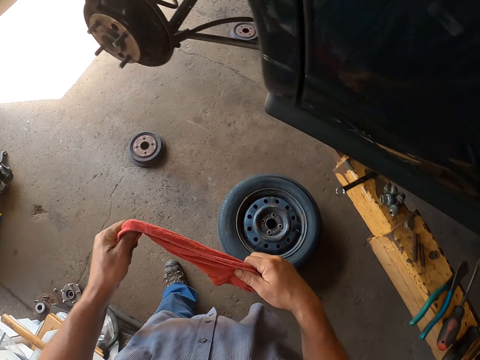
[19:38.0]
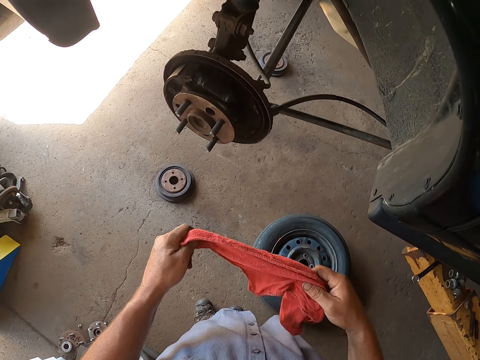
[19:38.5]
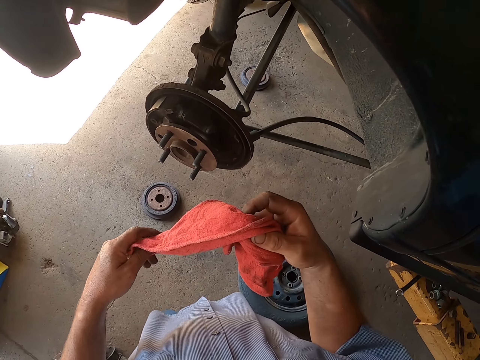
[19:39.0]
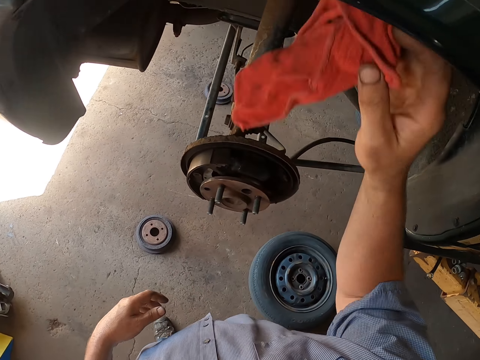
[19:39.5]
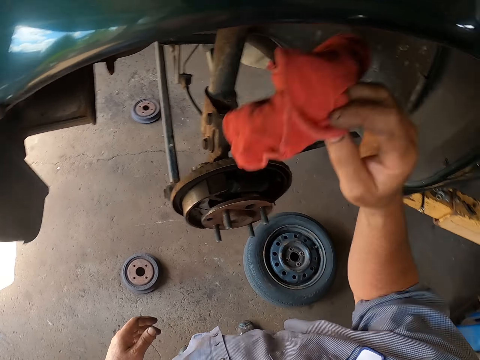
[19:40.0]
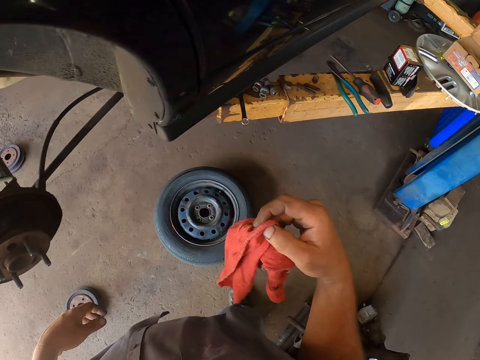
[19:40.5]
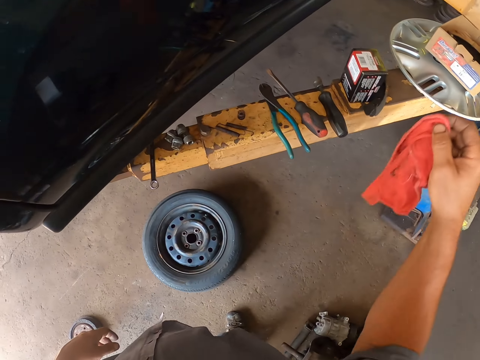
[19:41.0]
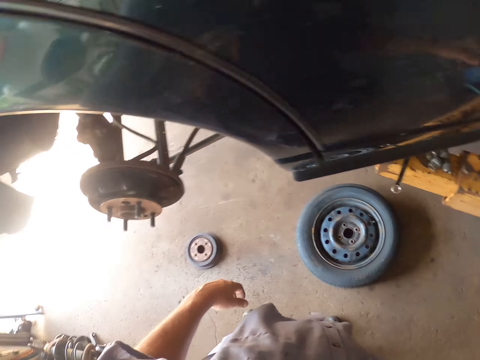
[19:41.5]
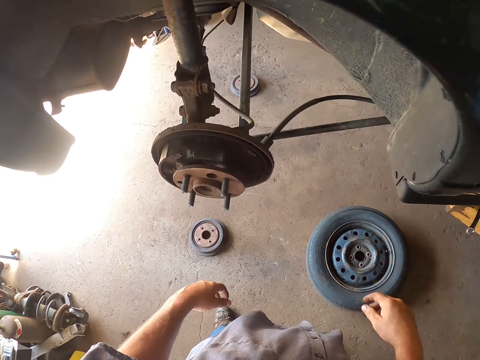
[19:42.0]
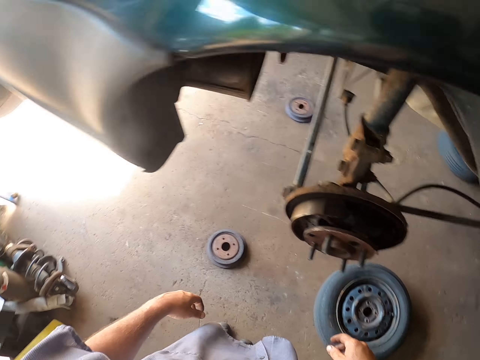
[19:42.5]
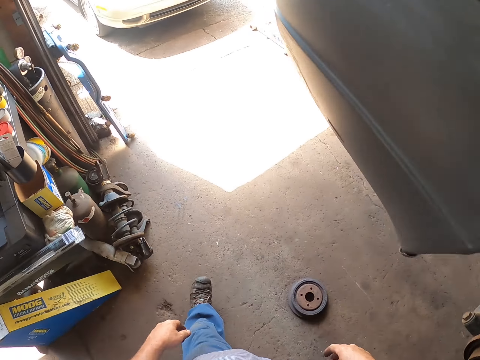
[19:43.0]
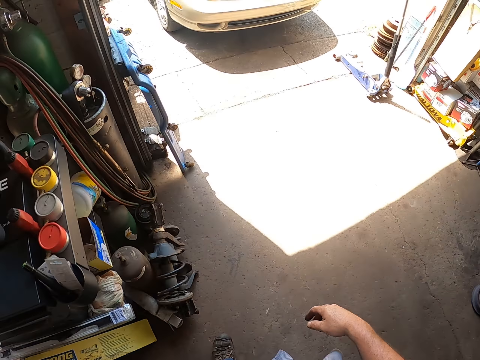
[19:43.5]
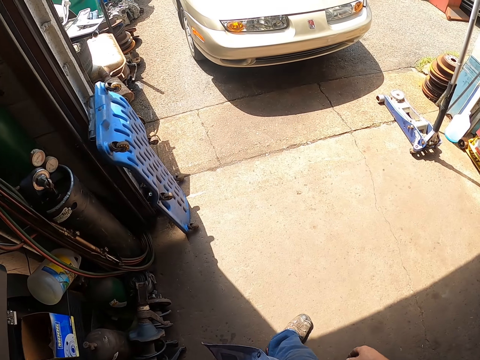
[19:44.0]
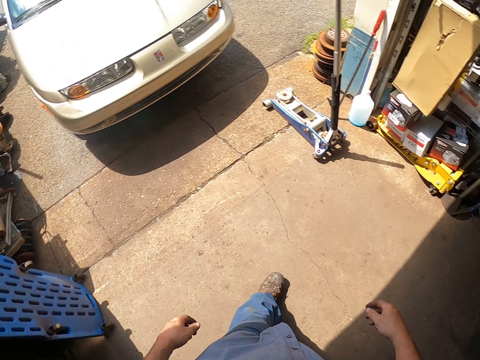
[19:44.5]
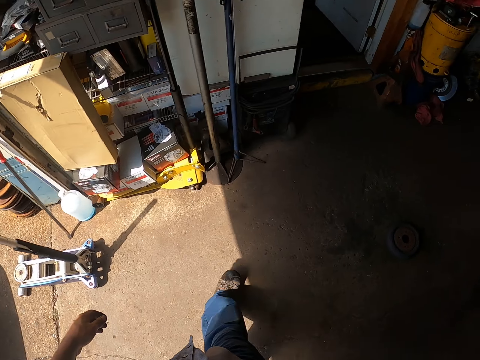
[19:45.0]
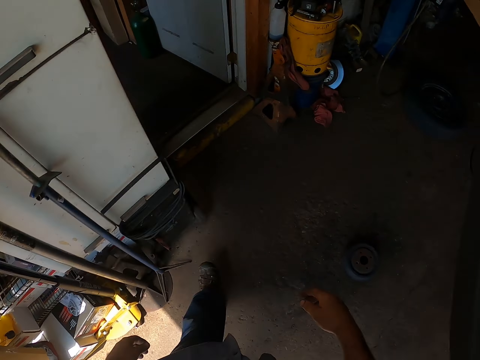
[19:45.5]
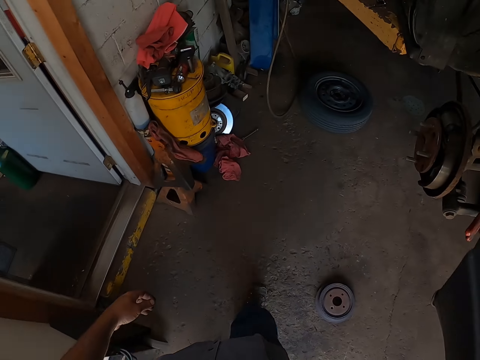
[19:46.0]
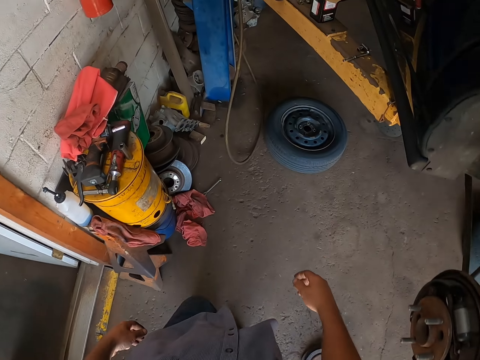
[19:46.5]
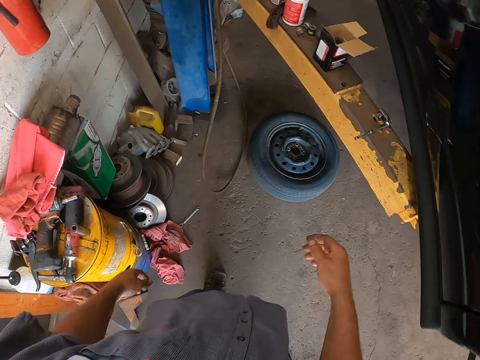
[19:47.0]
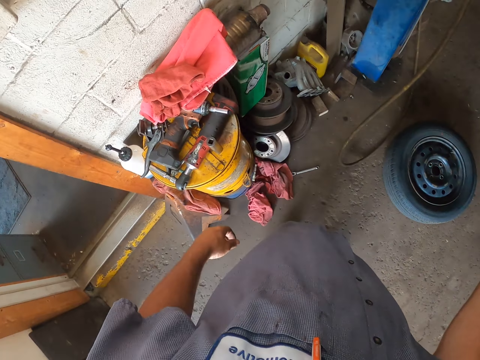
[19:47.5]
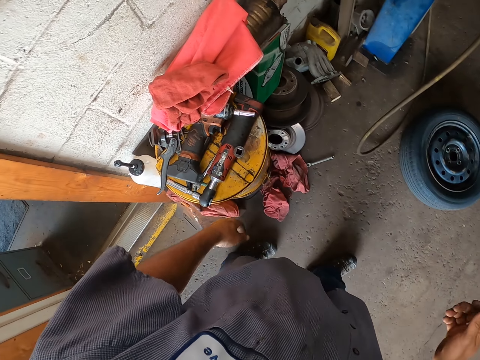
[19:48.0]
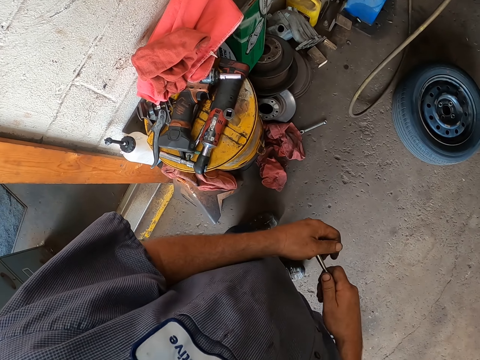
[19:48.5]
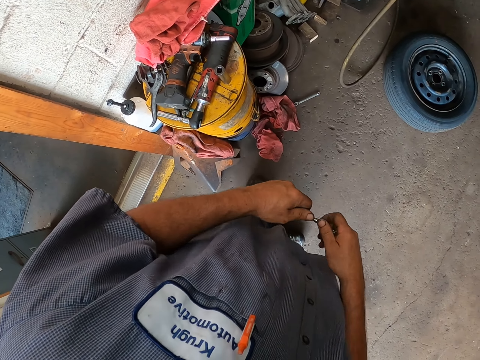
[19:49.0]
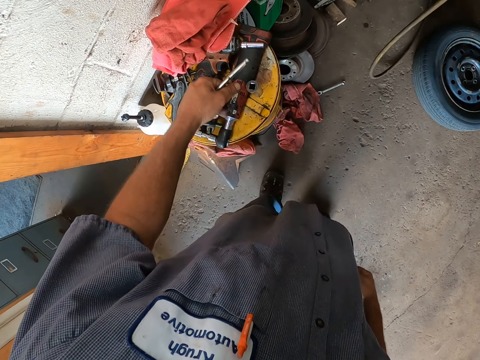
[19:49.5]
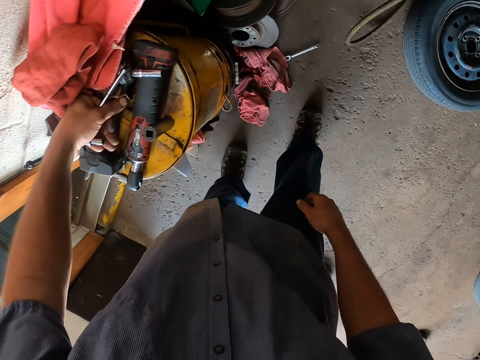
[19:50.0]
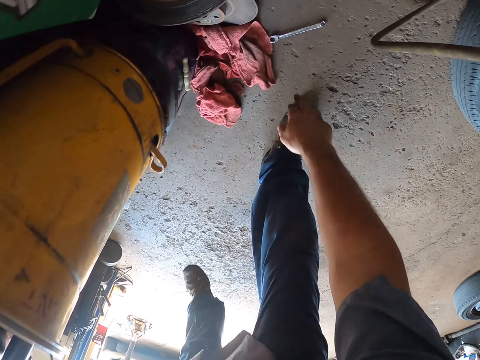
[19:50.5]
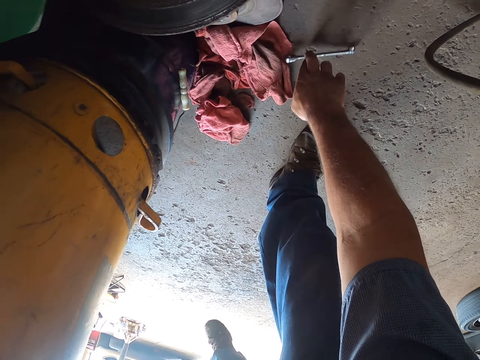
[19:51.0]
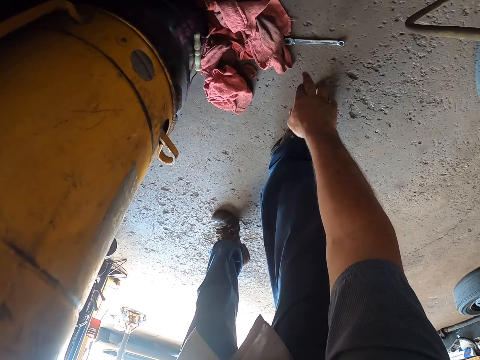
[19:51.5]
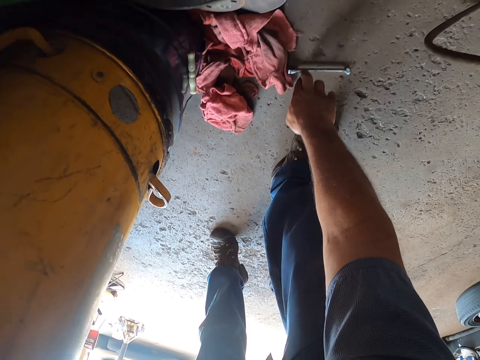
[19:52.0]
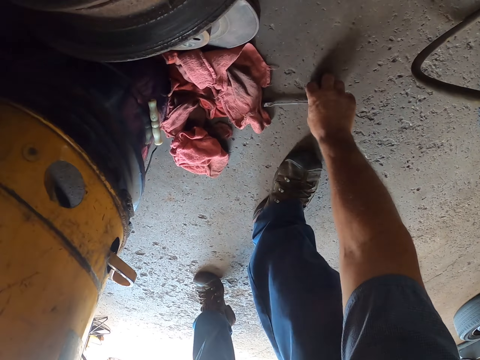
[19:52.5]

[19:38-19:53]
The camera wearer places a cloth on the suspension. They put the cloth on the wooden rail, walk around the workshop, pick a ratchet from the lift arm and hold a tool. They pick a spanner from the floor.

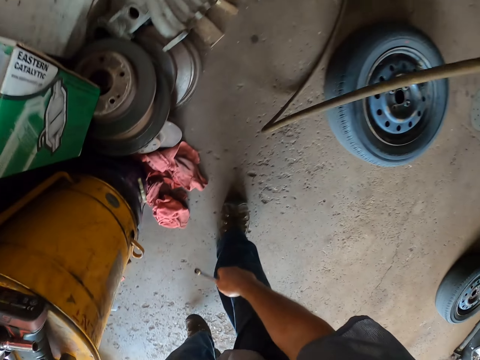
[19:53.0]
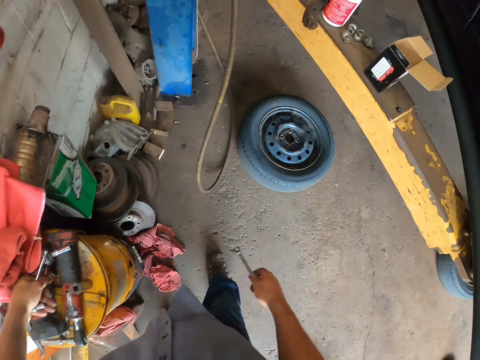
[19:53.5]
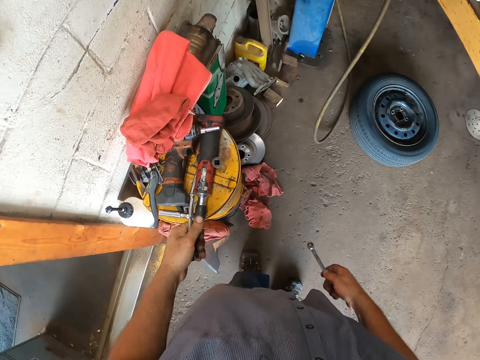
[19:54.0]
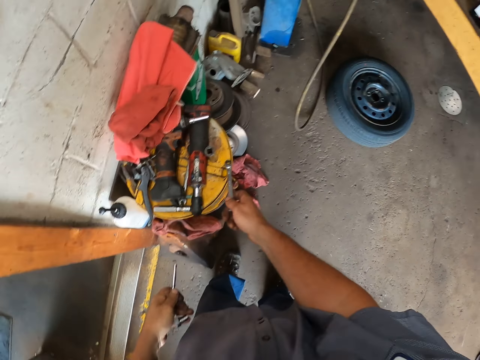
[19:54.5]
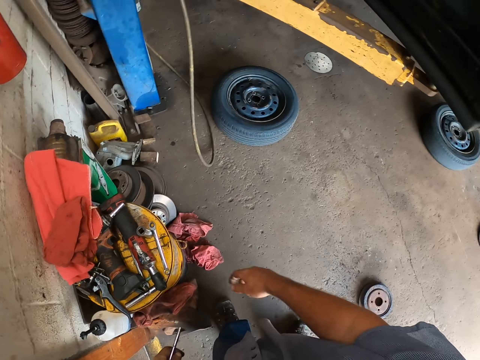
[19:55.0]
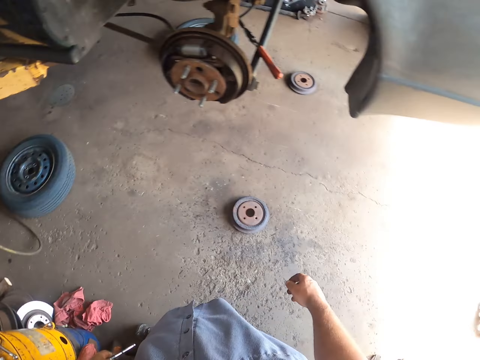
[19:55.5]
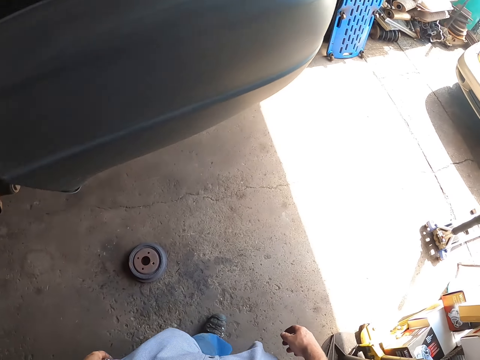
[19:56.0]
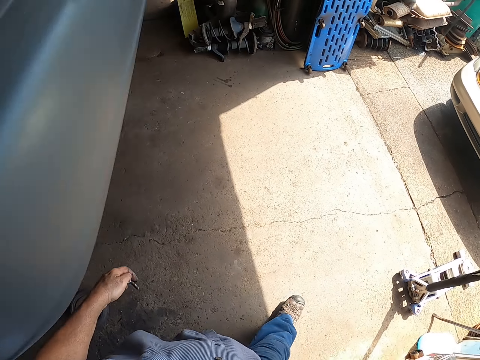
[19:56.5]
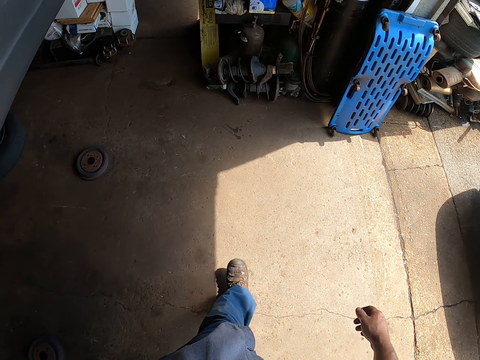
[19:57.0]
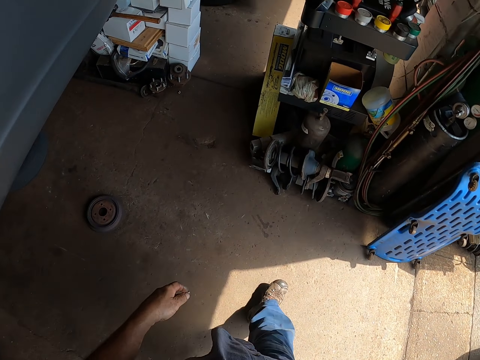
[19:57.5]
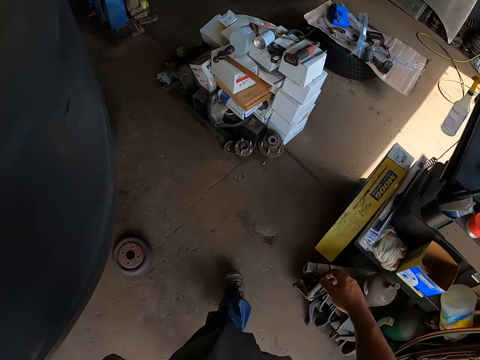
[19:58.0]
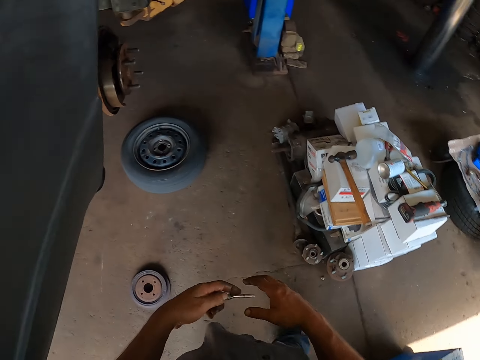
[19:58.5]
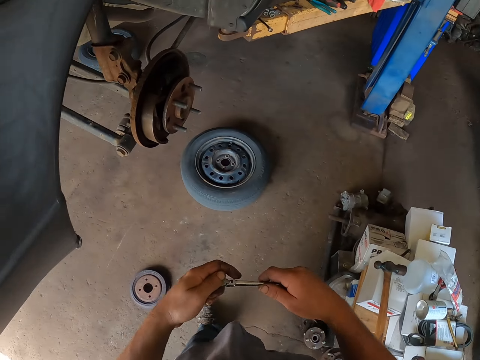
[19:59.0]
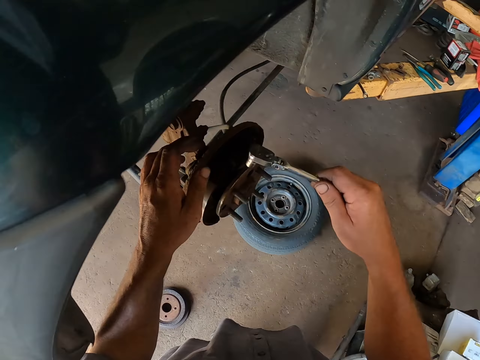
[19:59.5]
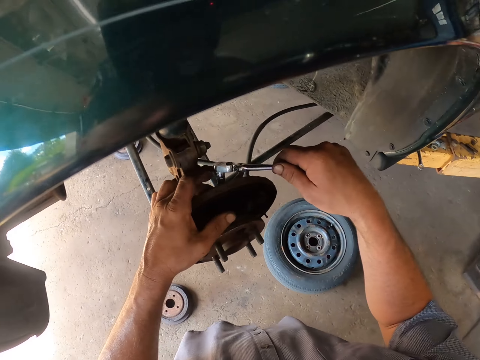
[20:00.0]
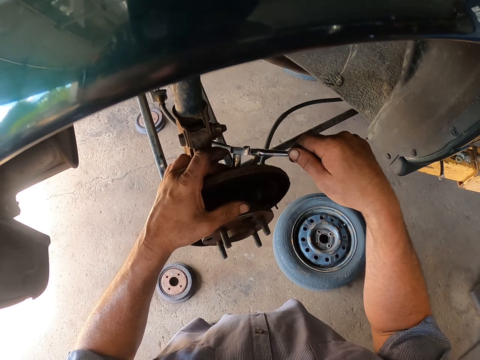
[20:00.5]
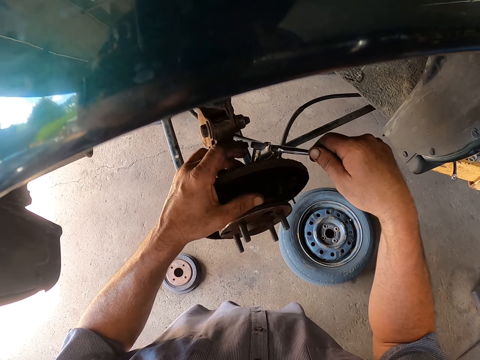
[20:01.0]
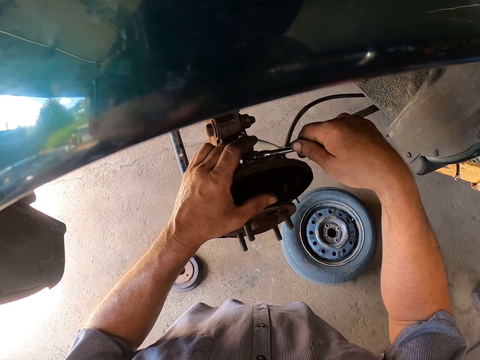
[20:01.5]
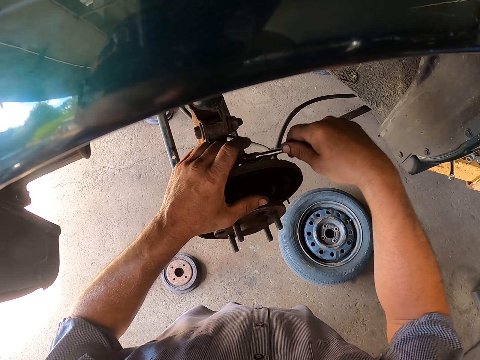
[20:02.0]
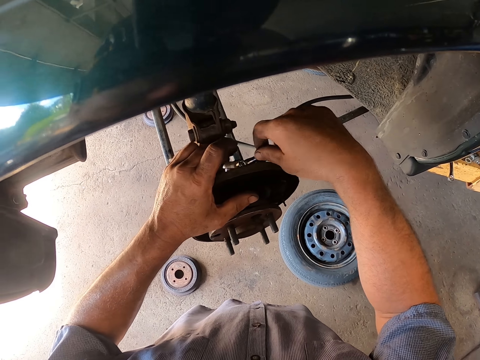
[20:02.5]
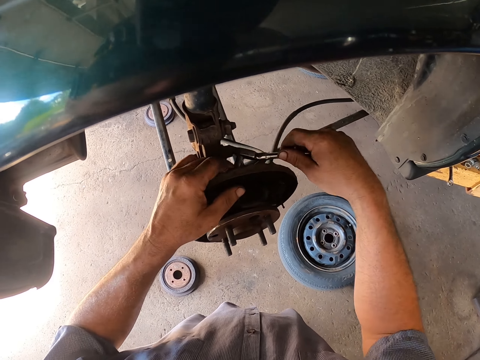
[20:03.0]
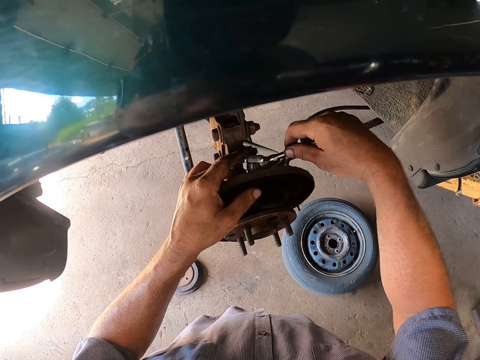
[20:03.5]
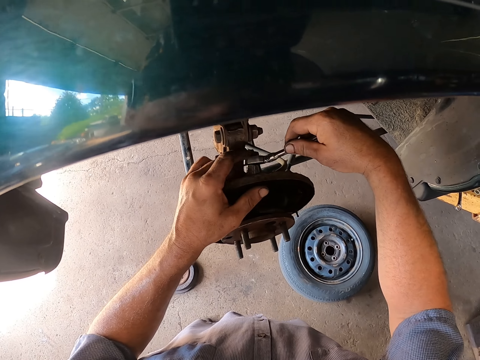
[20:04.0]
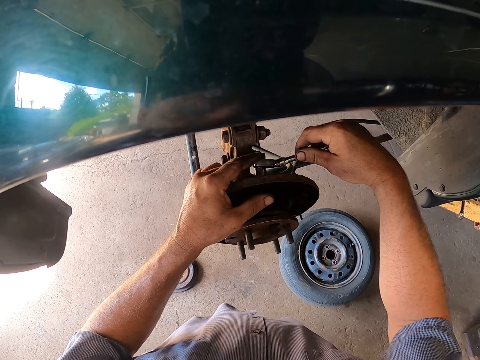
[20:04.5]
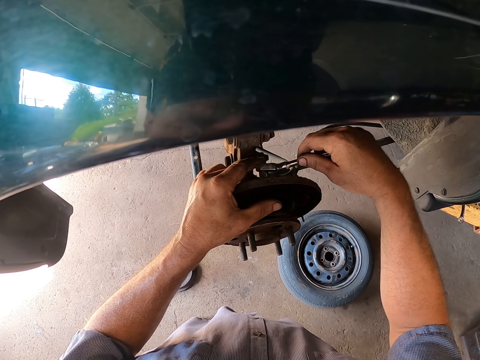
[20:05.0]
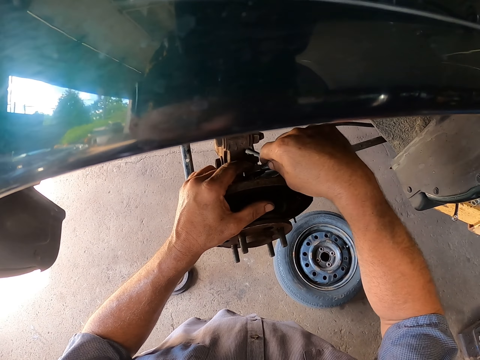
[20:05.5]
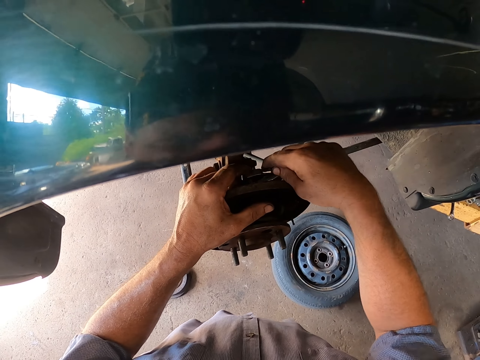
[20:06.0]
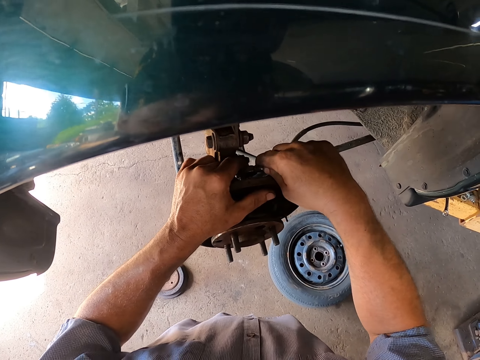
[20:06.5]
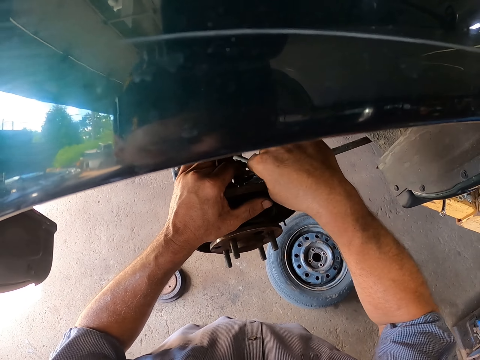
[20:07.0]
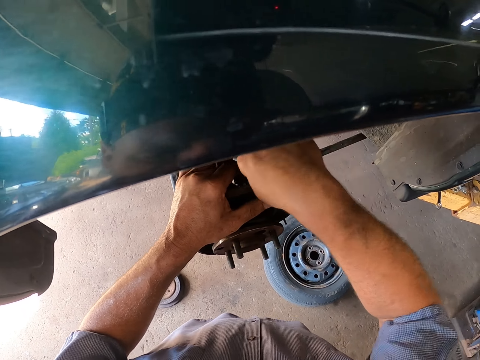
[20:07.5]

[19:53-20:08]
The camera wearer places the spanner on the metal cylinder. They walk around the workshop, open a bolt with the ratchet and repair the wheel hub.
